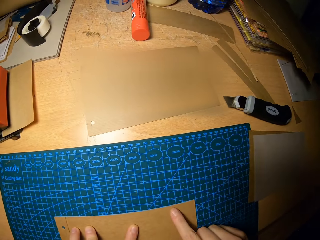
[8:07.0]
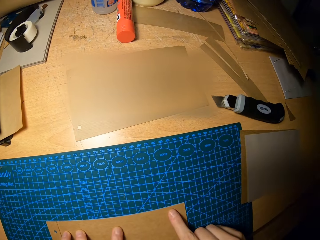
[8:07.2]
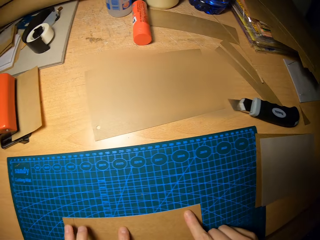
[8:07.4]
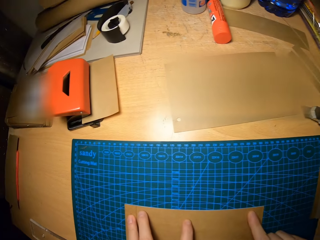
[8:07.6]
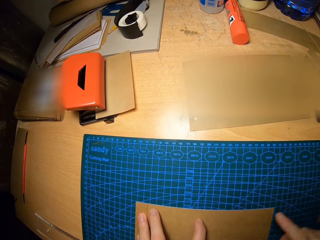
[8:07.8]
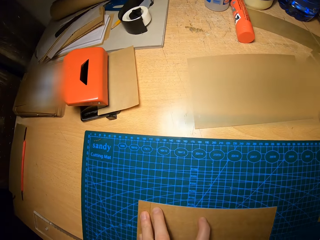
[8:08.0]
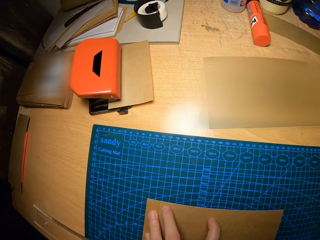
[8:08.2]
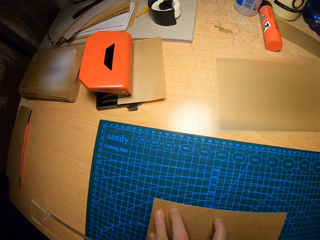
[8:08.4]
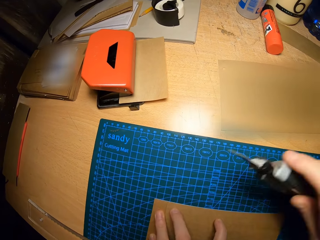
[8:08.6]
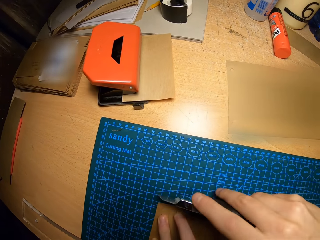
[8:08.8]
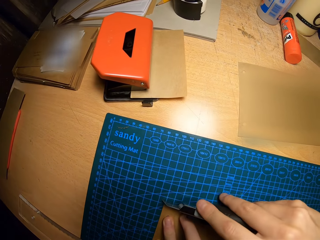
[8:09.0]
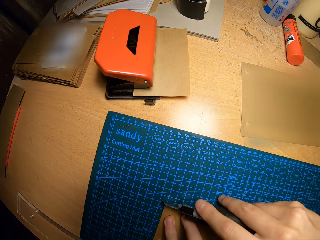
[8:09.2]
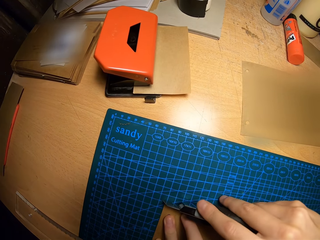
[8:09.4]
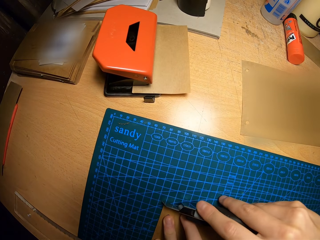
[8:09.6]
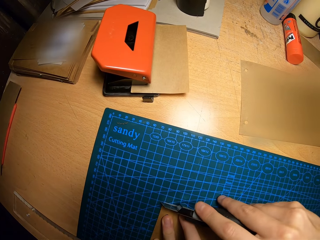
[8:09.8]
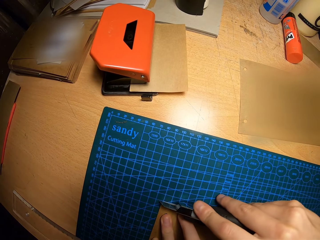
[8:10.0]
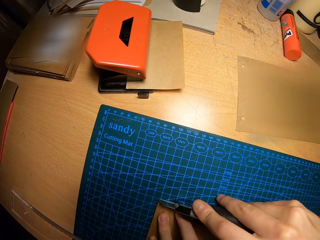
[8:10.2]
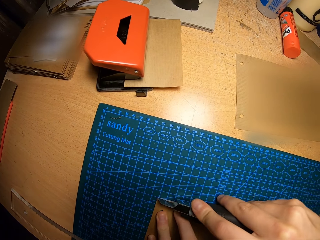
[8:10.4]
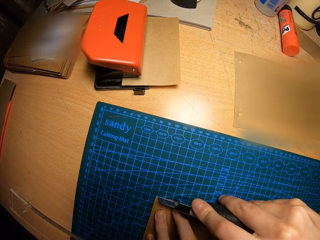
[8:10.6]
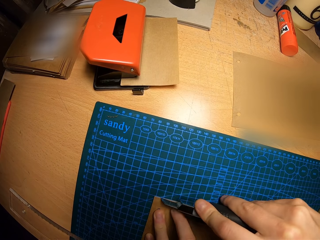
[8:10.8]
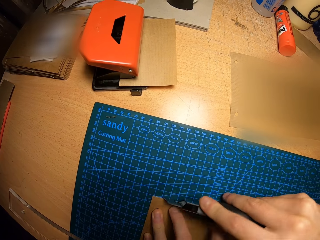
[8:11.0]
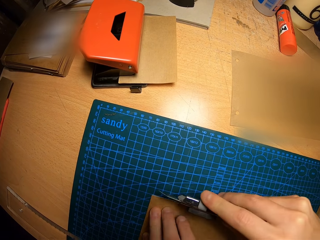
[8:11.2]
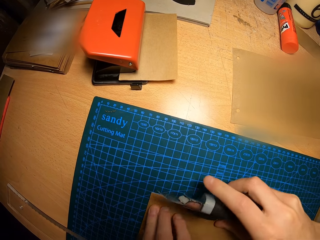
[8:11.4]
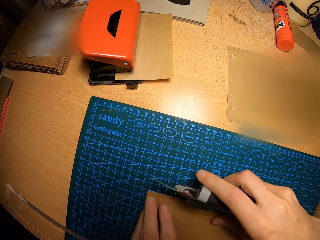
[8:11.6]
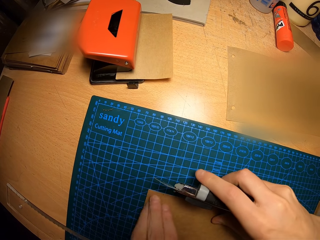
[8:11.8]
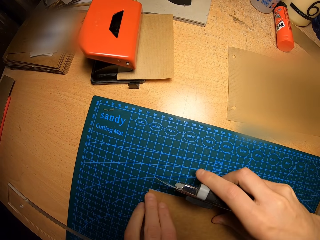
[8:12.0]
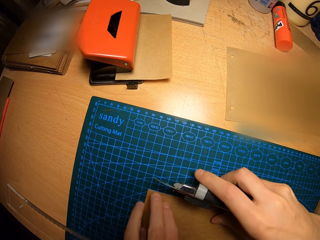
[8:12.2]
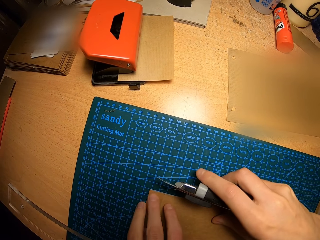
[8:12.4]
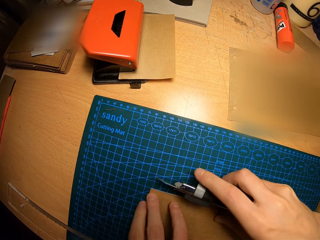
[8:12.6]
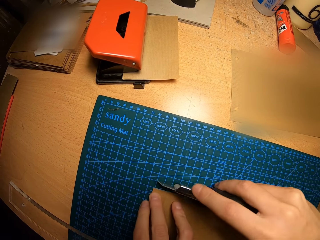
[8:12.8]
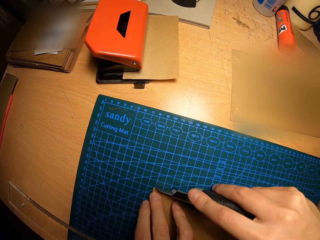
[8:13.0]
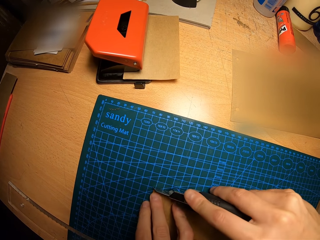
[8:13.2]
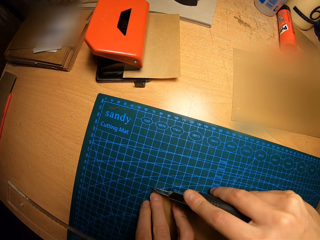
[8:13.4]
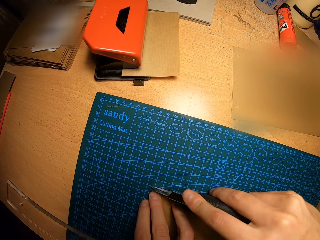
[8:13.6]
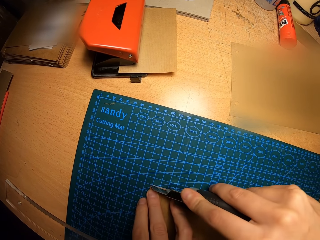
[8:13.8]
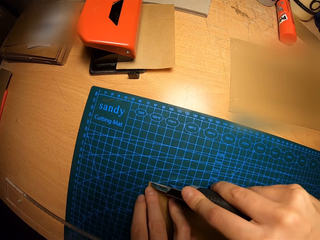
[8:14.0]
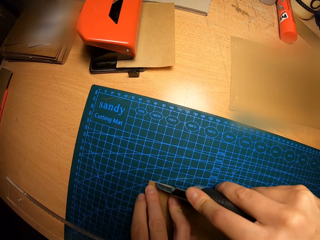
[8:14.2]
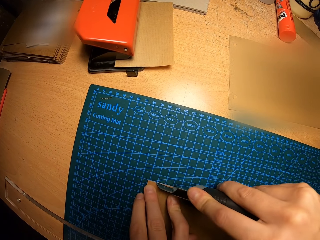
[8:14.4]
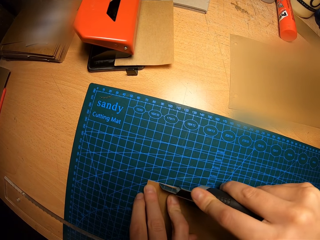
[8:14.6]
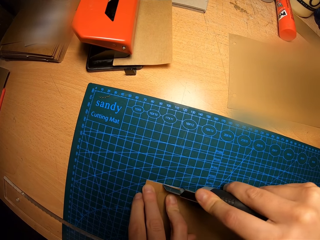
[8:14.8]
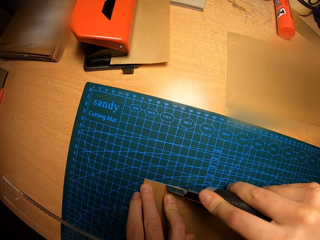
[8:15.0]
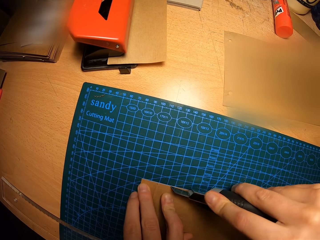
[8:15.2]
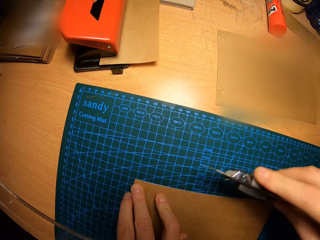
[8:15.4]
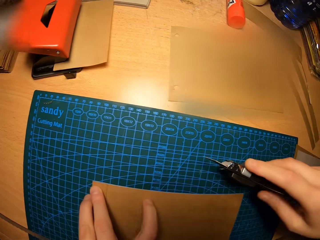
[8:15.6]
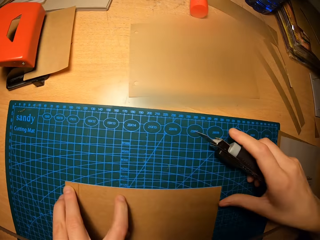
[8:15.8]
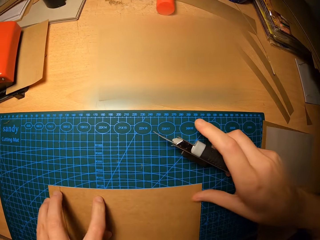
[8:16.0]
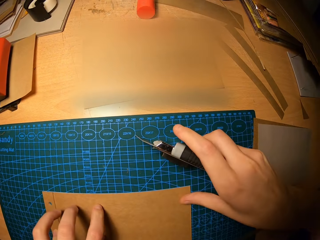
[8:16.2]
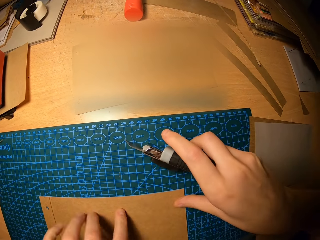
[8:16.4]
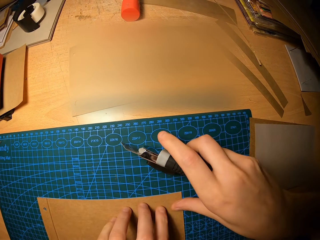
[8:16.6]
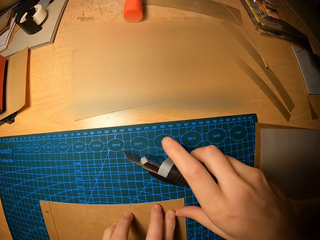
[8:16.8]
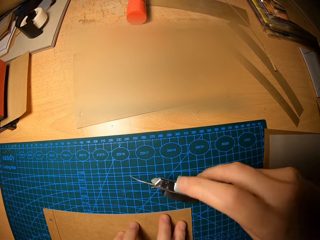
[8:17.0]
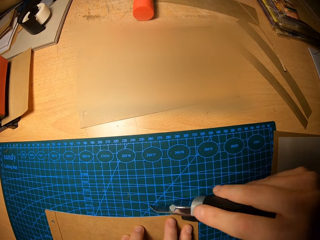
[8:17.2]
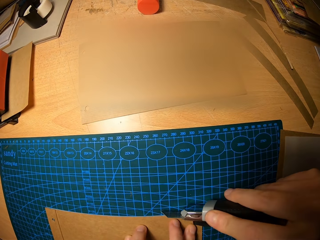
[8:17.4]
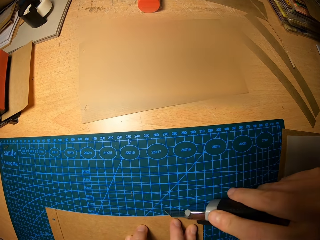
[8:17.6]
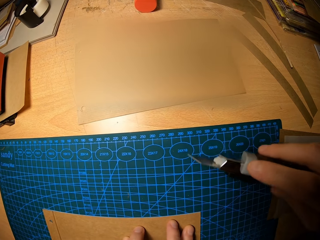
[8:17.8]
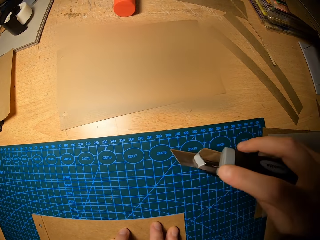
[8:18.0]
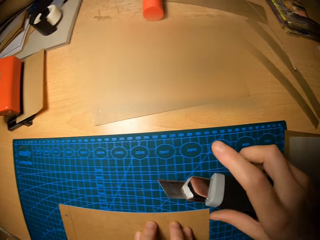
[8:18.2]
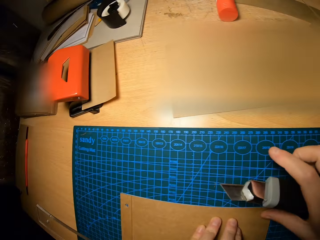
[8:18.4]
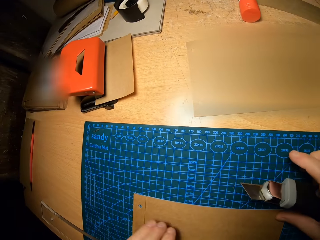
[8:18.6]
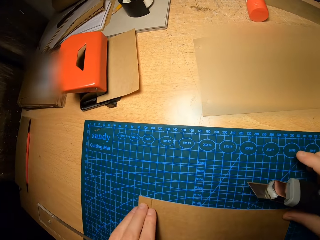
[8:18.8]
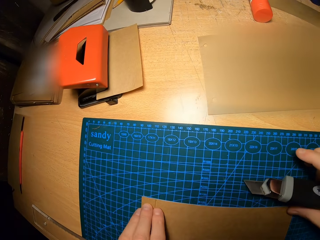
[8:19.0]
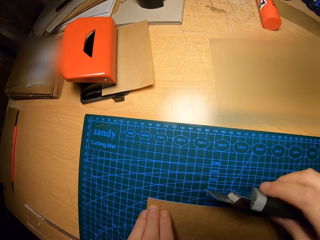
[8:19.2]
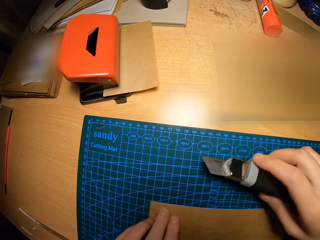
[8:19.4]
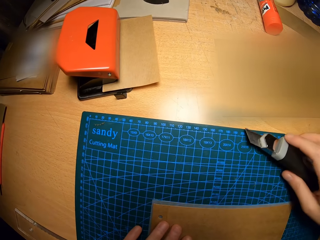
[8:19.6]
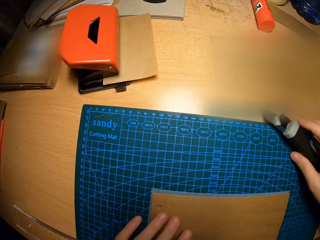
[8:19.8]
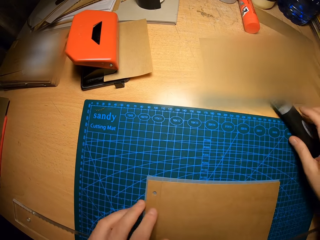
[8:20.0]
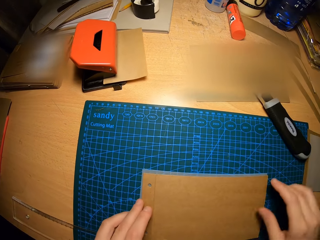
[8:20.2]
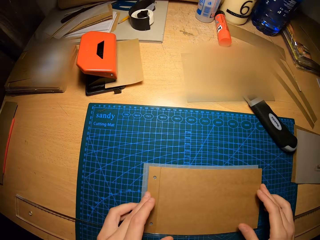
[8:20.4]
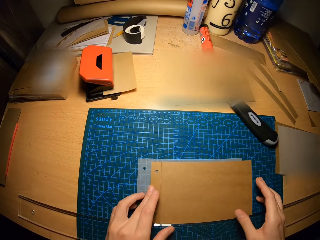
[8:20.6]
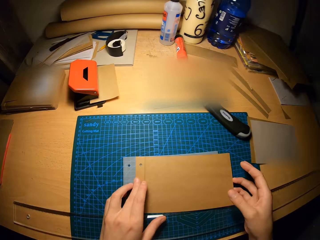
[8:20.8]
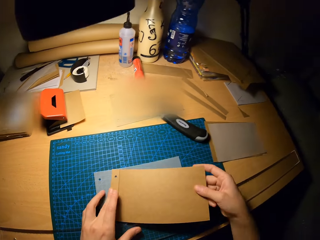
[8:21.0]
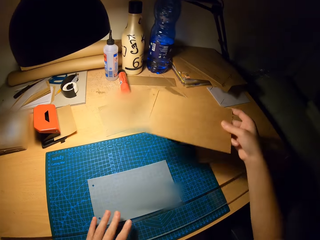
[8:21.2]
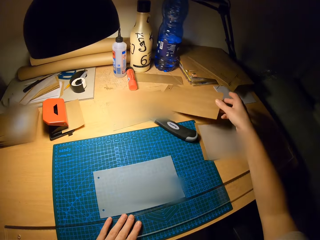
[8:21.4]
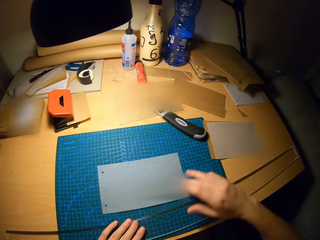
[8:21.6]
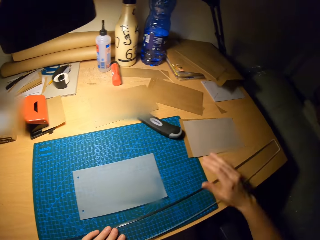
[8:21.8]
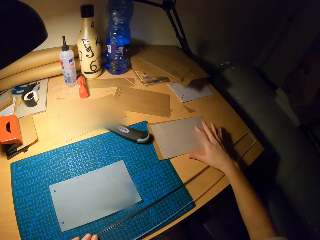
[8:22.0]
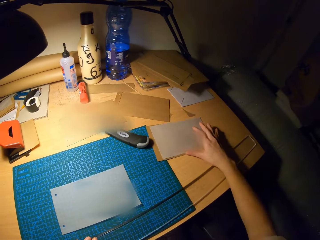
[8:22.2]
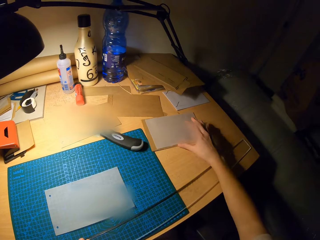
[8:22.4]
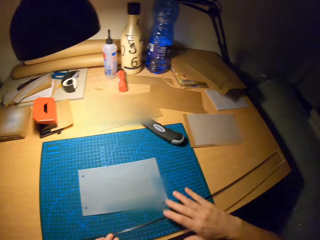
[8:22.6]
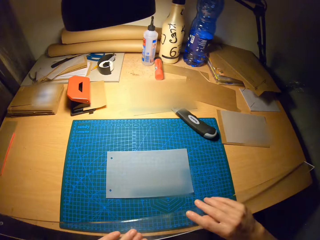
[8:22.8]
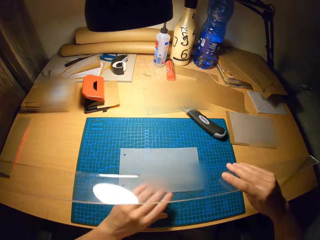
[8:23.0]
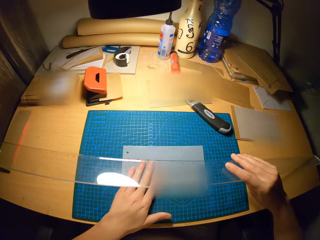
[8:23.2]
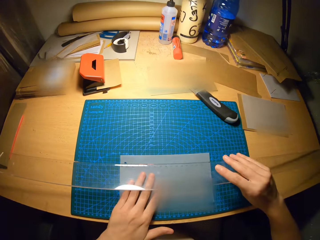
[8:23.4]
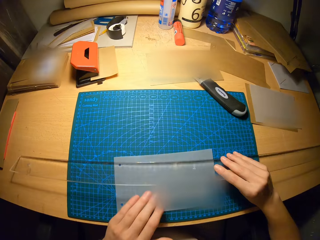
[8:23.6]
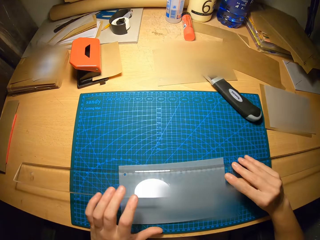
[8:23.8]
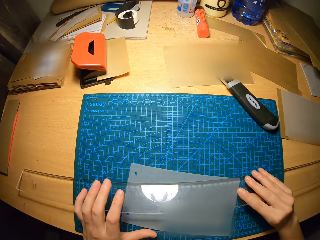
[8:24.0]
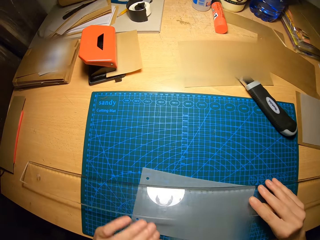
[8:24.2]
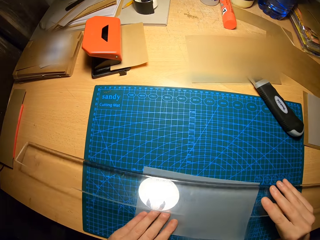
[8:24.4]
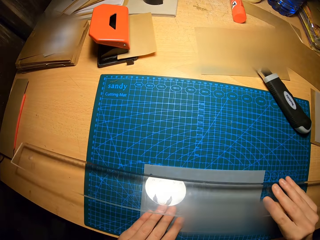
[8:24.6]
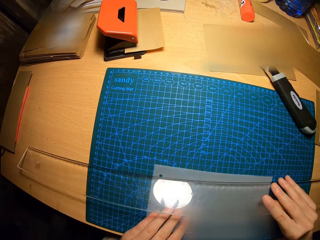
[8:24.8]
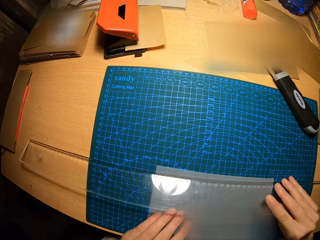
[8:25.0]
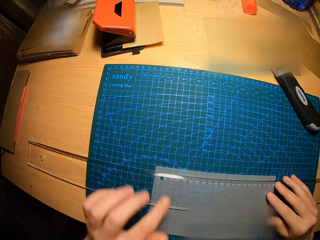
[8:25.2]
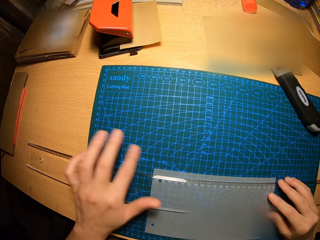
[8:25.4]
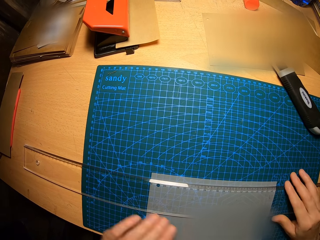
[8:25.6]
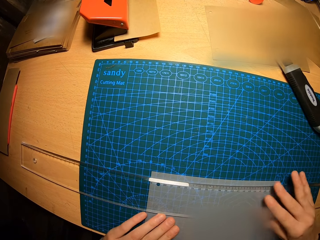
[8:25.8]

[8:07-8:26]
The camera wearer places his right hand on the paper. He moves his finger on the craft papers. He cuts the craft paper with a utility knife. He uses the safety cutter to mark a portion of the paper. He squeezes the craft papers on the cutting mat. He adjusts his left hand on the paper. He cuts the craft paper with the utility knife. He moves his hand on the craft papers. He moves the utility knife on the cutting mat. He drops the safety cutter on the table with his right hand. He holds the craft papers on the cutting mat. He picks a paper from the craft mat with his hands. He moves the craft paper to the table. He drops the paper on the table with his right hand. He moves the papers on the table with his right hand. He takes a ruler on the table with his left hand. He adjusts the paper on the craft mat with his left hand. He moves the ruler on the craft paper. He drops the ruler on the paper. He adjusts the paper on the craft mat with his left hand. He adjusts the ruler on the paper with his right hand.

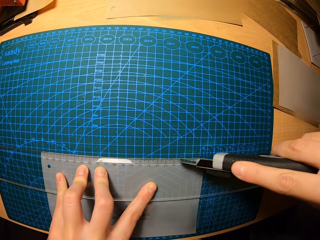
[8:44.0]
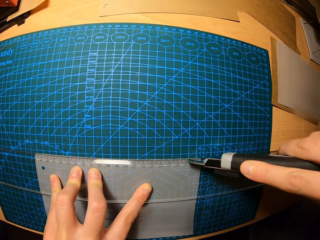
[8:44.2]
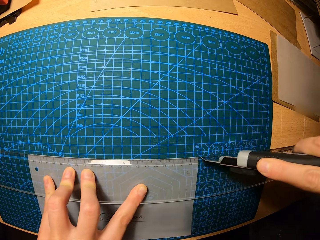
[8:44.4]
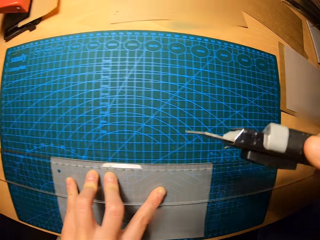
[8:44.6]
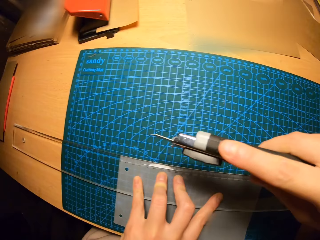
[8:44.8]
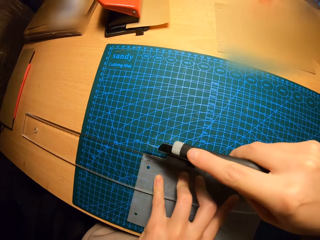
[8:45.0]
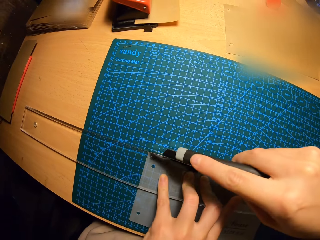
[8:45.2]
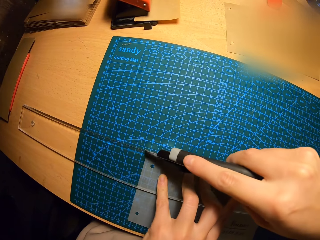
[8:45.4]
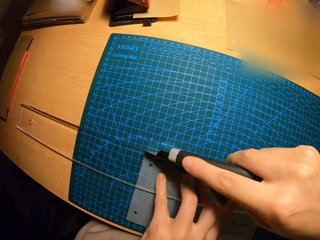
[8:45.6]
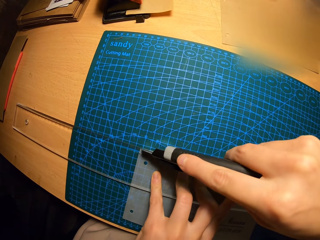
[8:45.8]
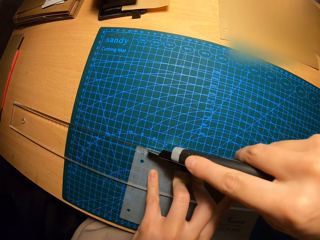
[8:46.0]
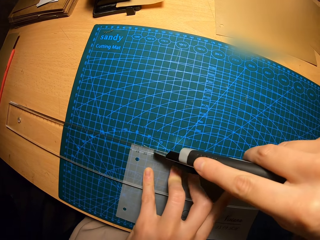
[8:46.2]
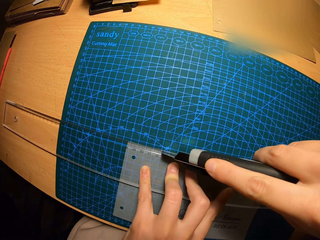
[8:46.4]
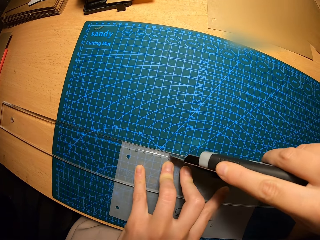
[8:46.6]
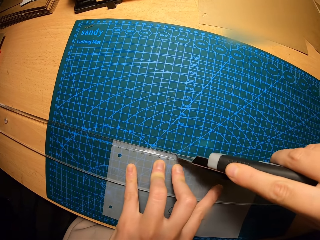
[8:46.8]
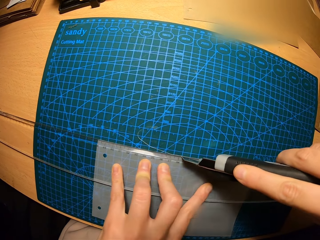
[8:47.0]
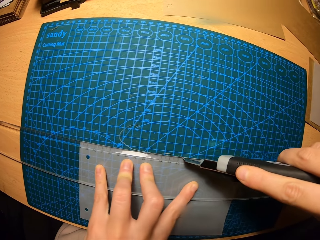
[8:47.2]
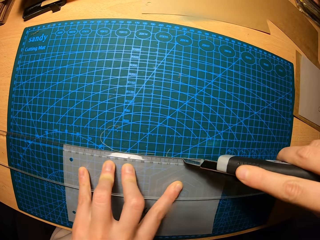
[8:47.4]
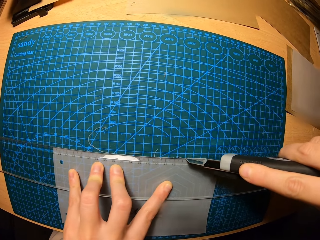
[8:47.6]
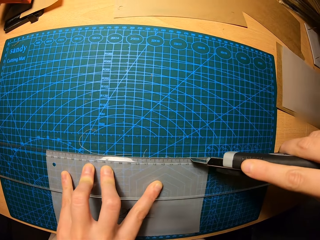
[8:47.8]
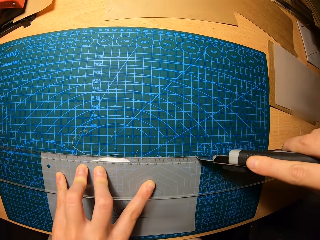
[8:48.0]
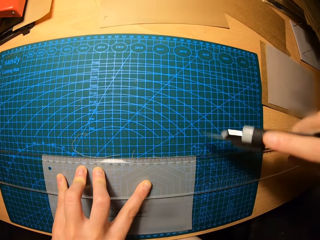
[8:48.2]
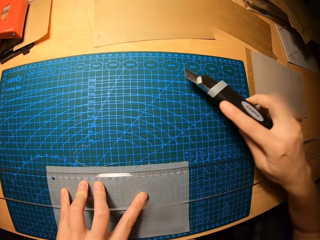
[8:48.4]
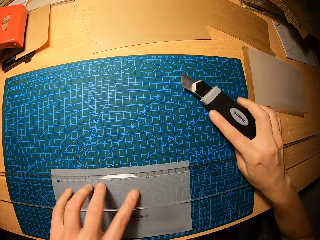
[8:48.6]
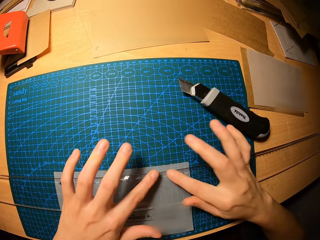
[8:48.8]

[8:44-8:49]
The camera wearer marks a portion of the paper with the safety cutter.
